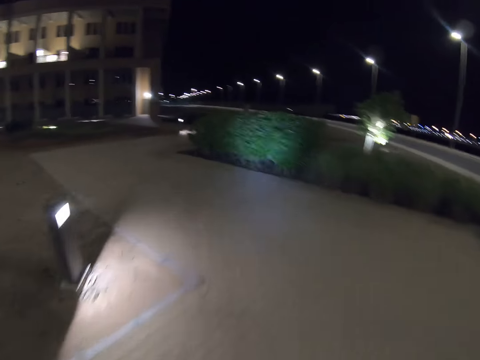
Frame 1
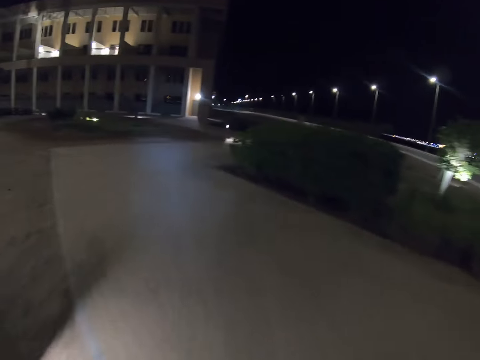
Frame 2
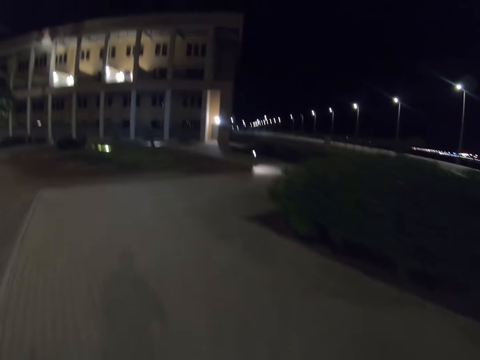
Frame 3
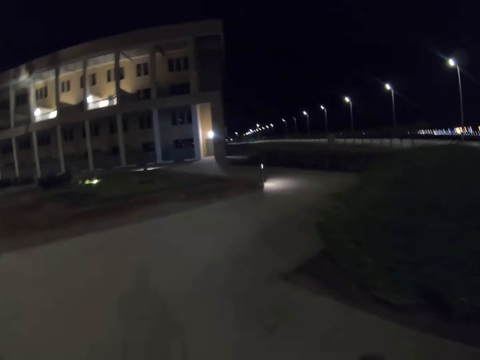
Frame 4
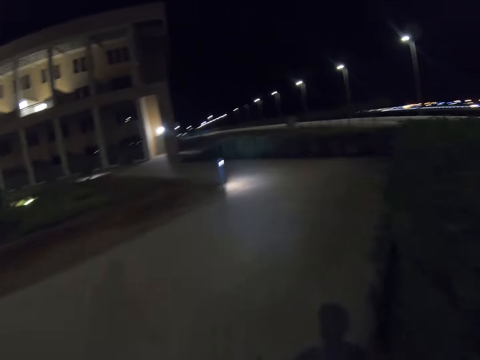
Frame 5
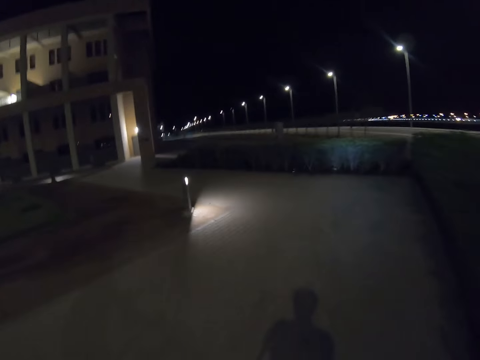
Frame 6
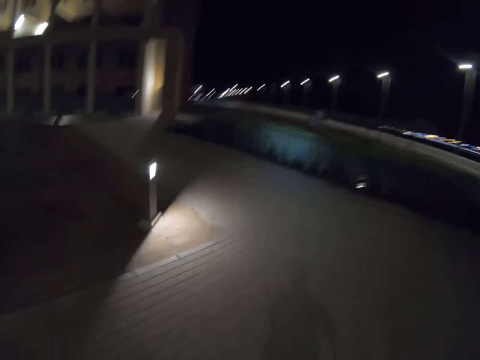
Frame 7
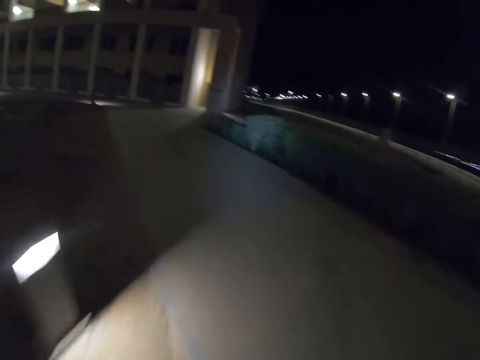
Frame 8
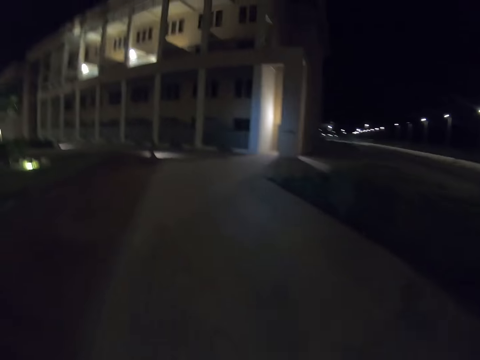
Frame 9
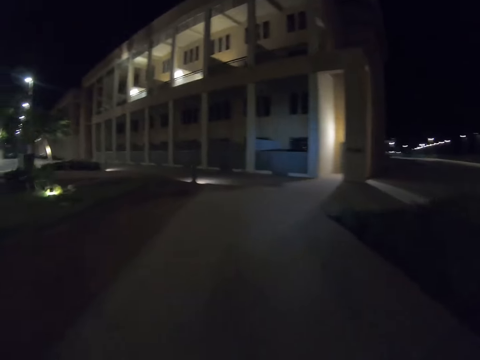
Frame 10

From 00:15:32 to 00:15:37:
The camera wearer cycles on the sidewalk.

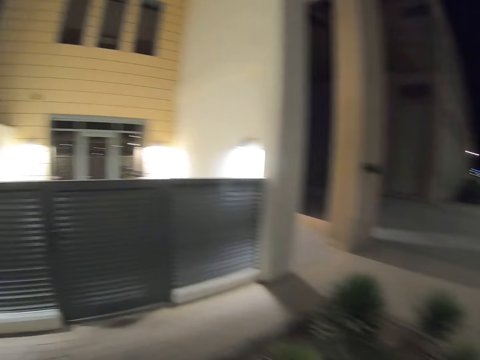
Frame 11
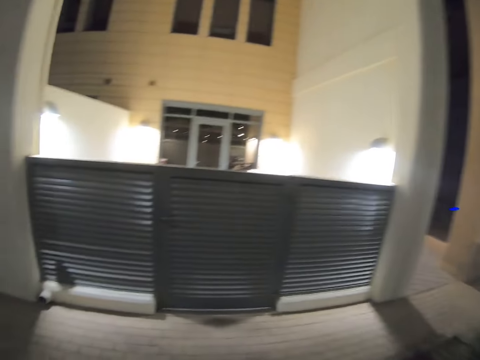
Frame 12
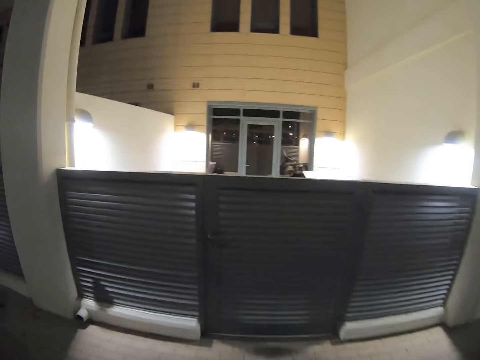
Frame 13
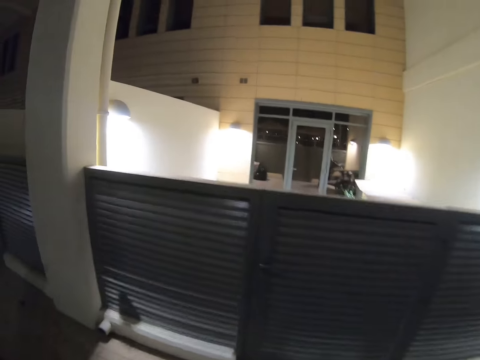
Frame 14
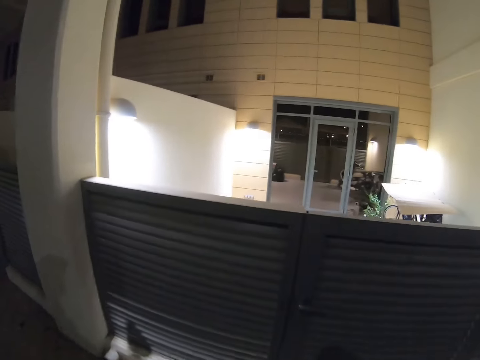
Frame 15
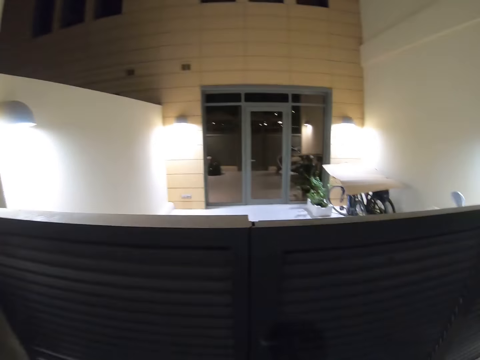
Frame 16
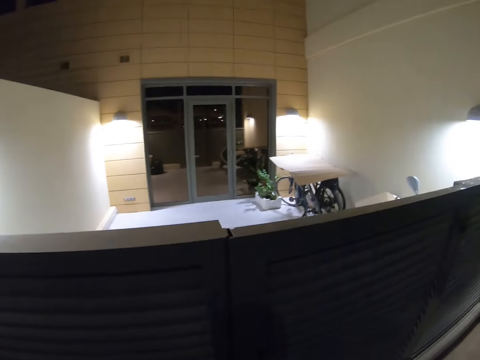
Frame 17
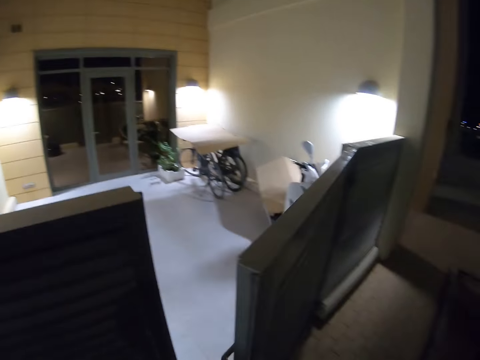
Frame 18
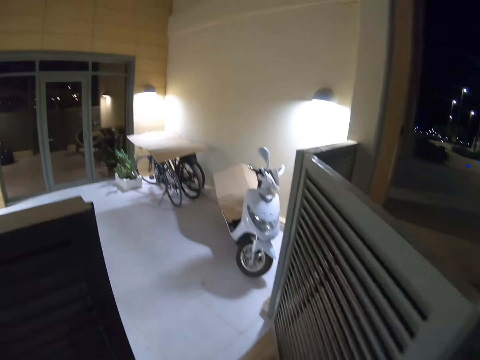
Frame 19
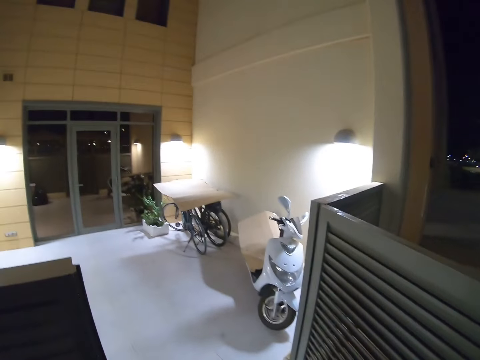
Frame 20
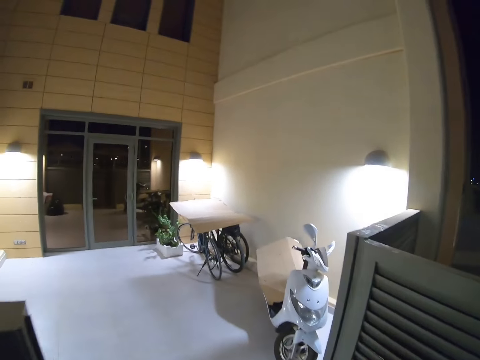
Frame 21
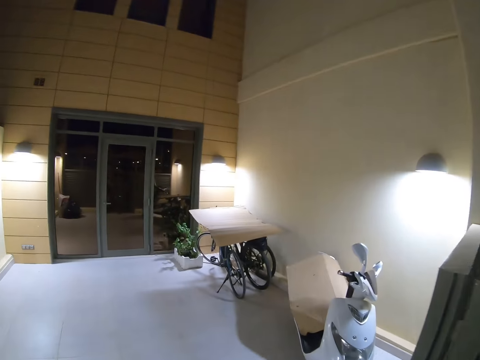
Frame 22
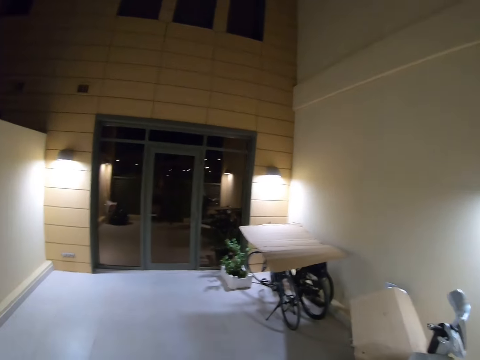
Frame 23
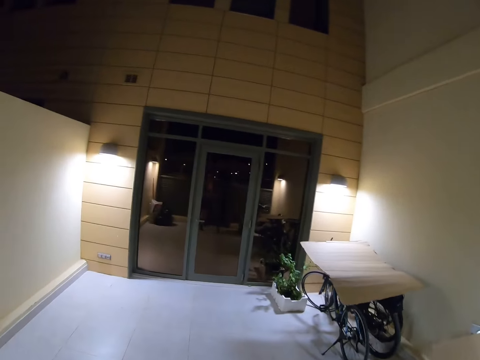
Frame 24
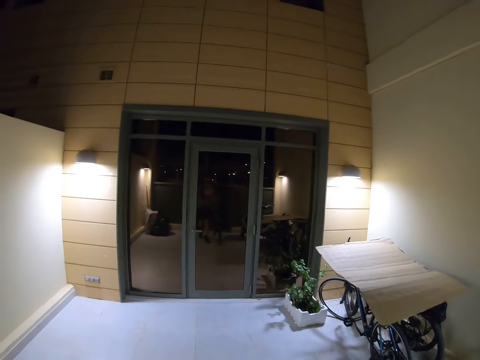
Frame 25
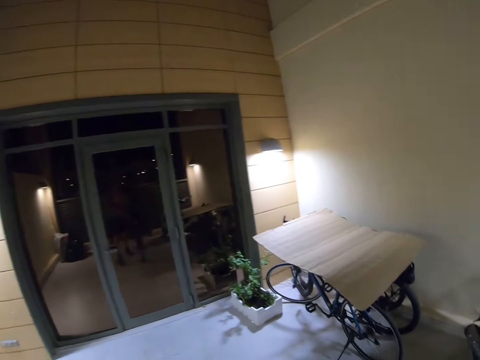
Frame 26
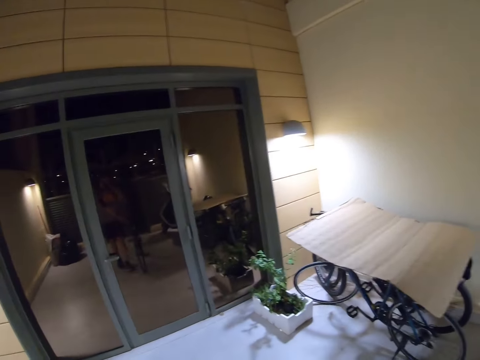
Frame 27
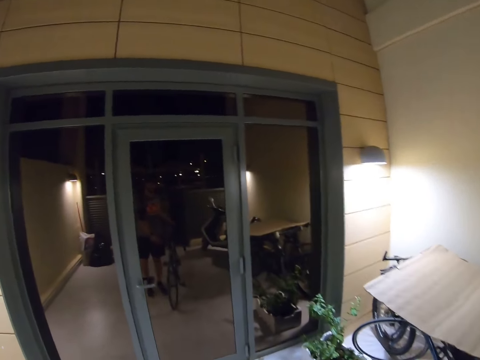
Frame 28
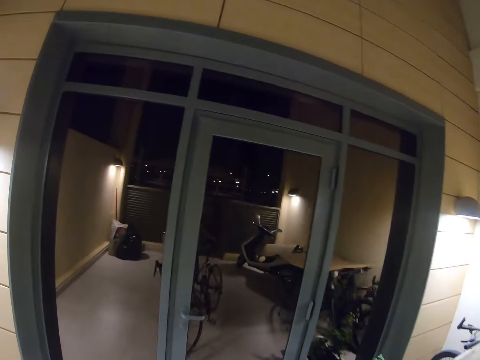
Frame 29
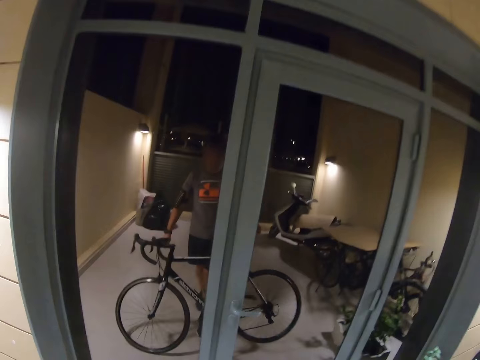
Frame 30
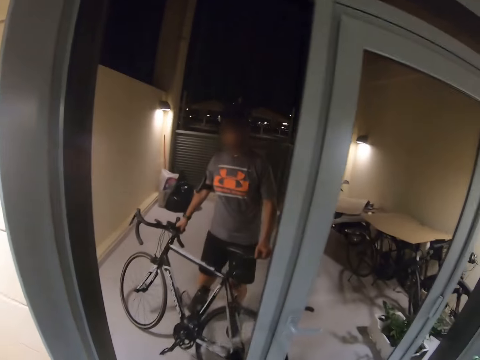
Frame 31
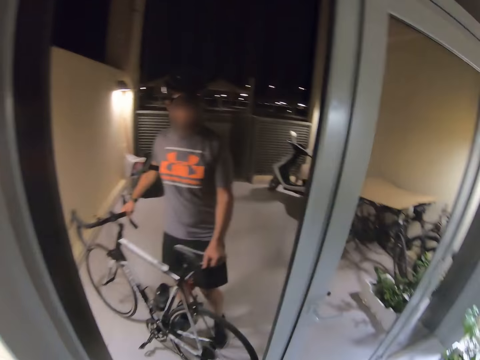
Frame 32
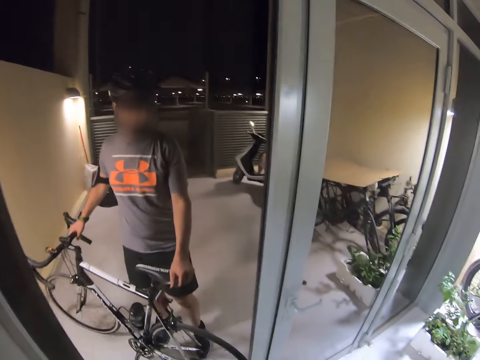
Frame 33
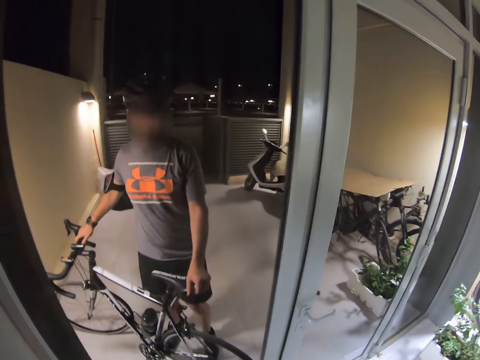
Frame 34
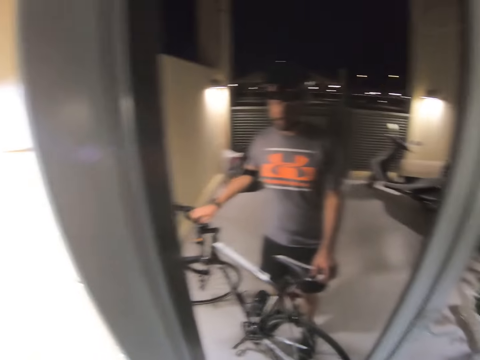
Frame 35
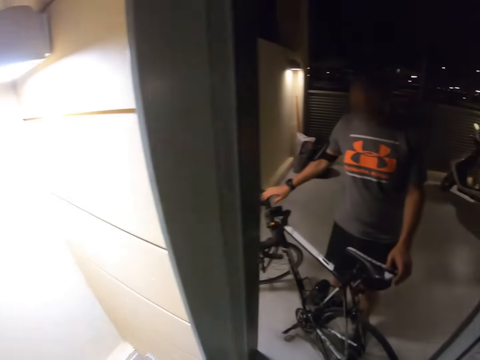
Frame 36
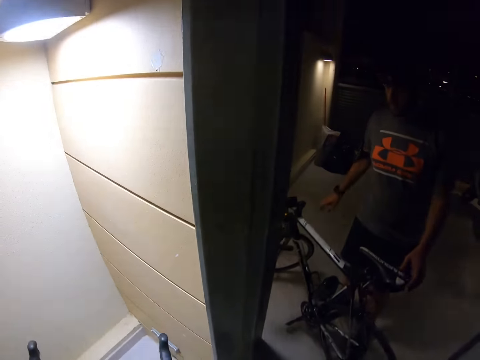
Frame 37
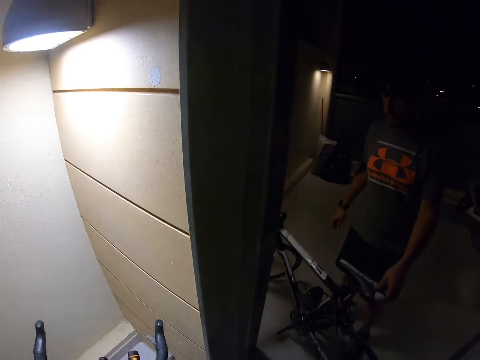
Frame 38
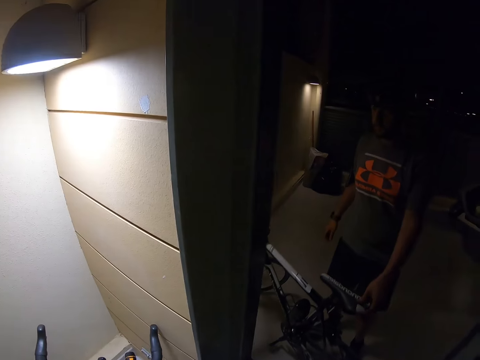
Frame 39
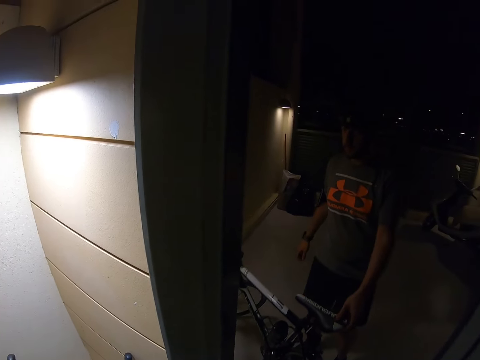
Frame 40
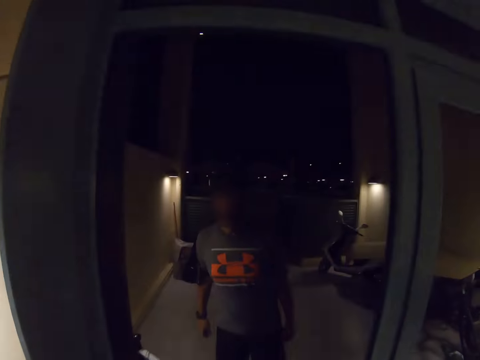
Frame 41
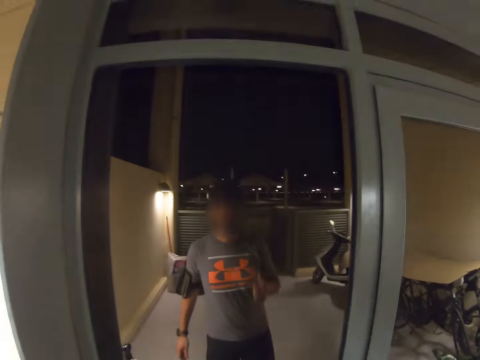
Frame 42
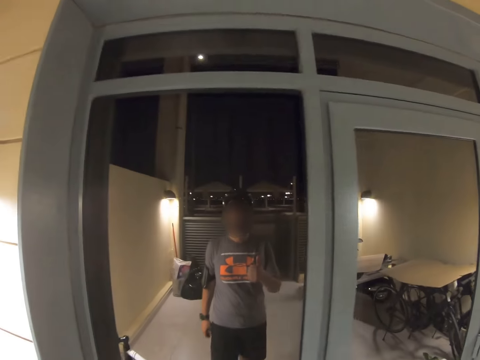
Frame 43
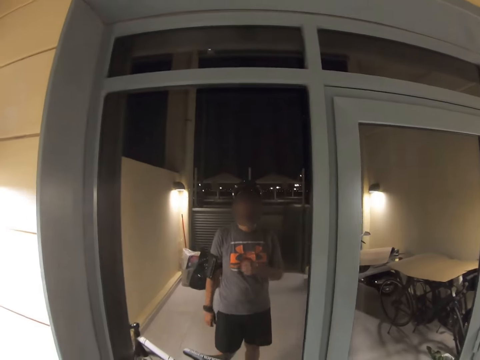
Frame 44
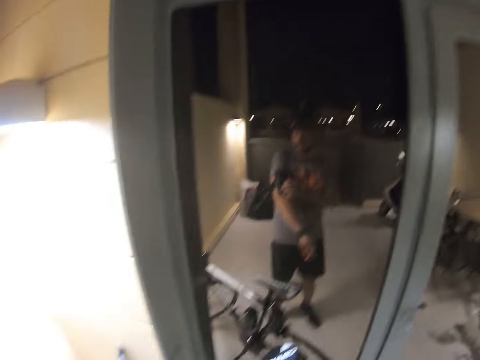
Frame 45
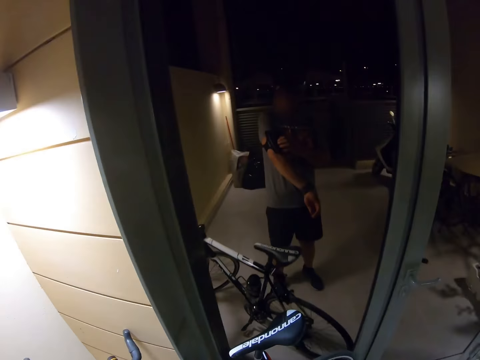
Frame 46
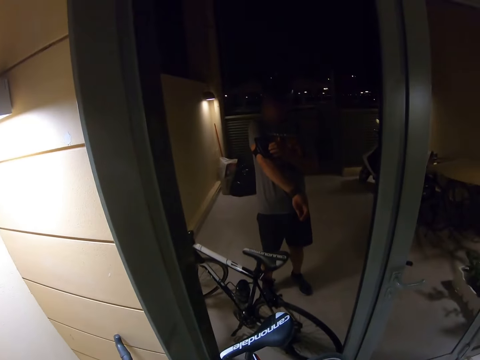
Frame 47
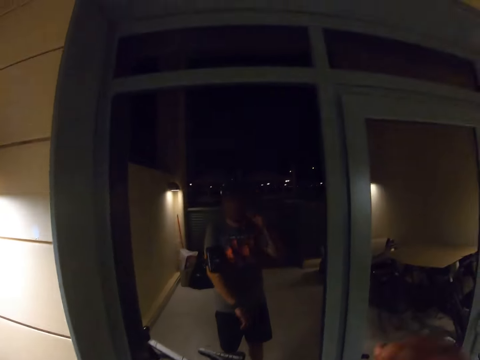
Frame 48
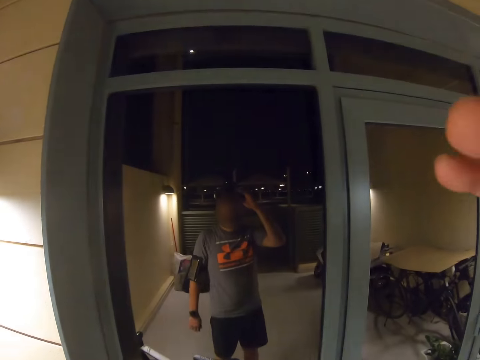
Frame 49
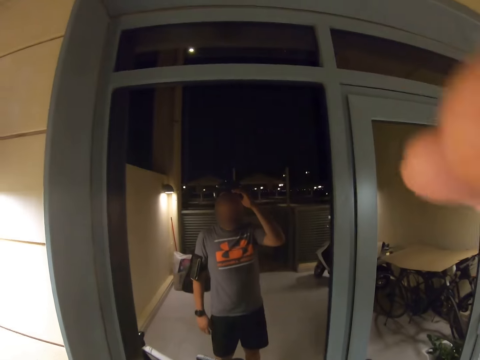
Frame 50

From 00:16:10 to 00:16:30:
The camera wearer stares at the building. They open the gate. They walk in the compound with a bicycle. They park the bicycle. They swing both hands and stare at the bicycle. They react on the mirror. They swing the right hand. They touch something. They swing the right hand. They adjust a camera. They touch something.
